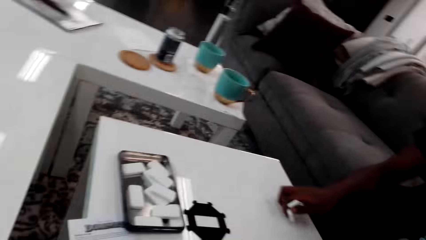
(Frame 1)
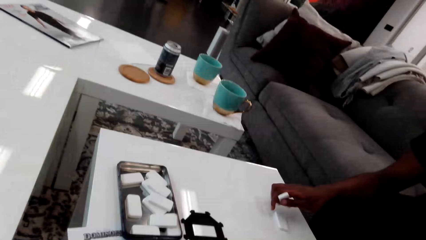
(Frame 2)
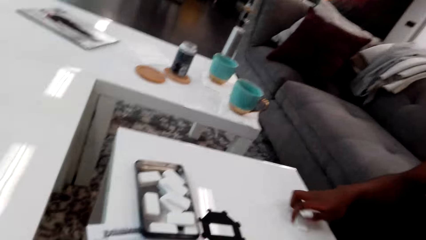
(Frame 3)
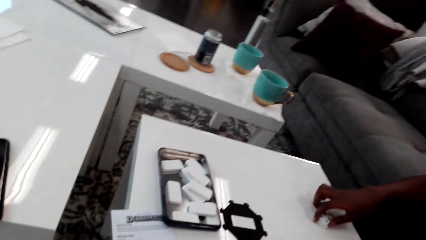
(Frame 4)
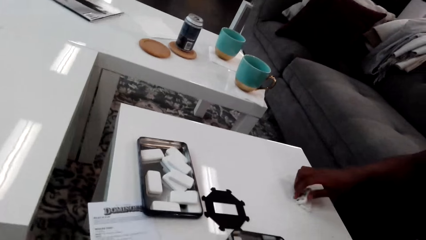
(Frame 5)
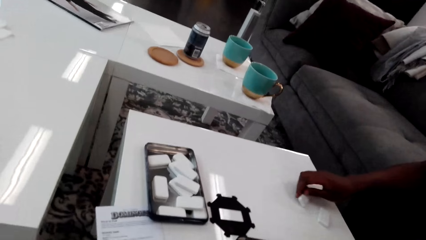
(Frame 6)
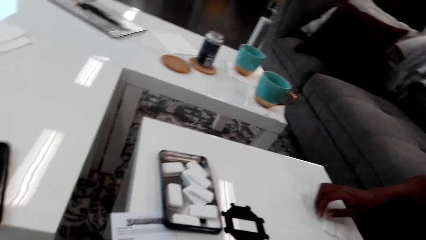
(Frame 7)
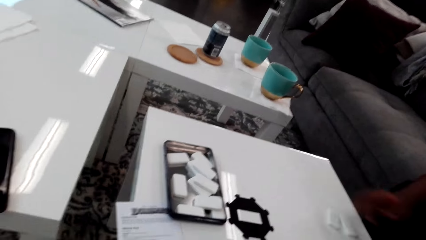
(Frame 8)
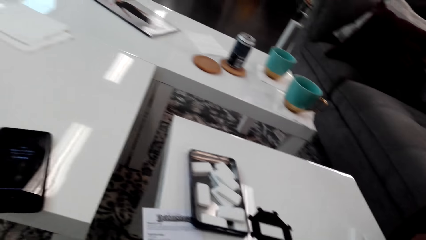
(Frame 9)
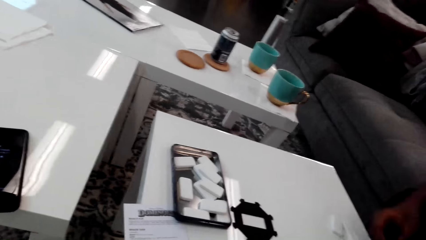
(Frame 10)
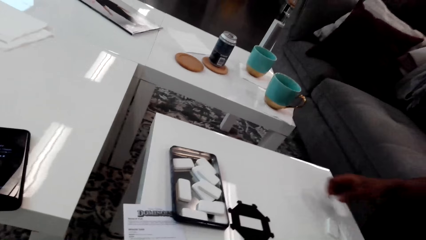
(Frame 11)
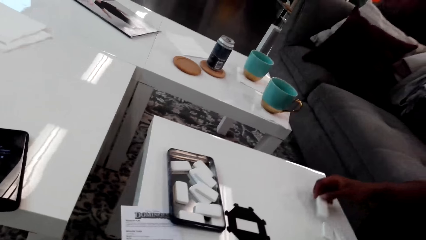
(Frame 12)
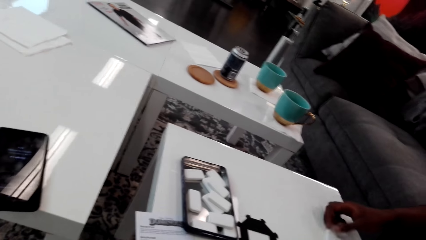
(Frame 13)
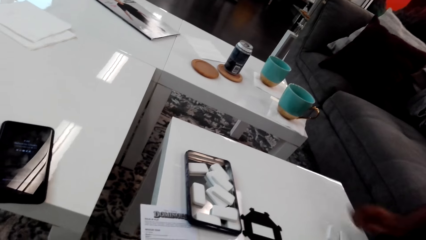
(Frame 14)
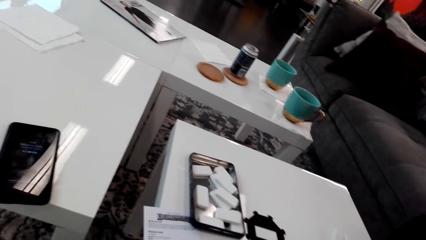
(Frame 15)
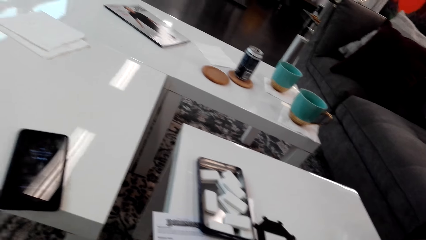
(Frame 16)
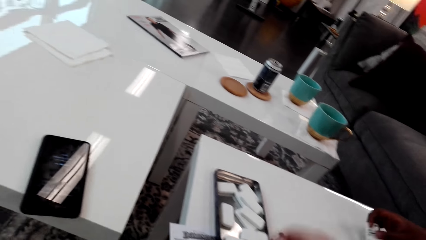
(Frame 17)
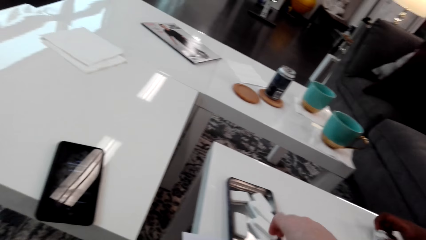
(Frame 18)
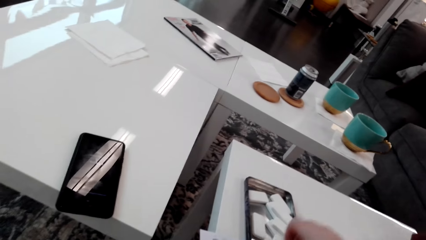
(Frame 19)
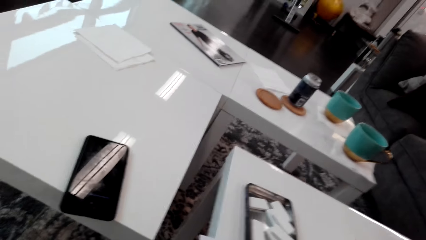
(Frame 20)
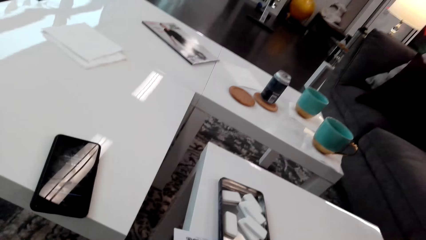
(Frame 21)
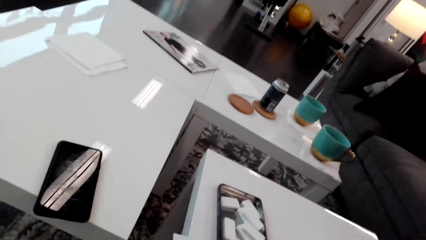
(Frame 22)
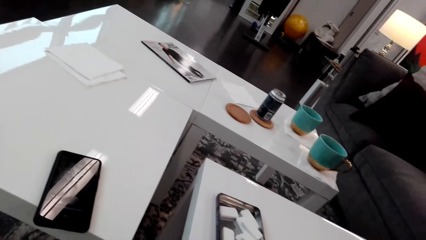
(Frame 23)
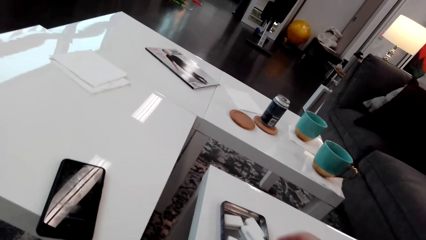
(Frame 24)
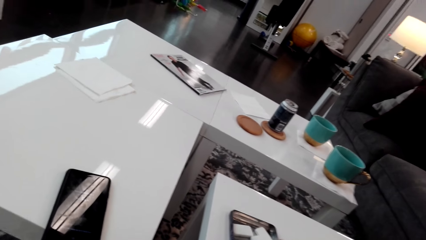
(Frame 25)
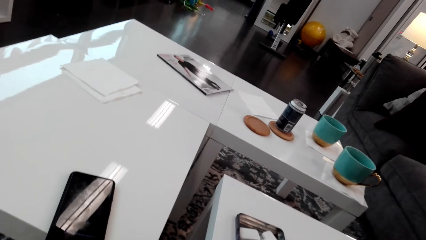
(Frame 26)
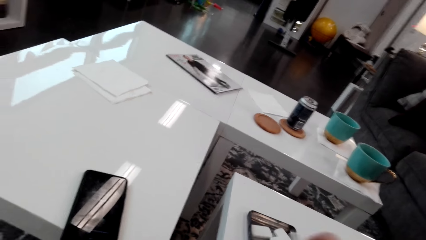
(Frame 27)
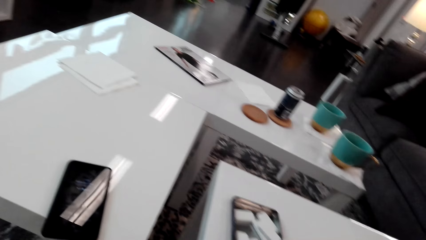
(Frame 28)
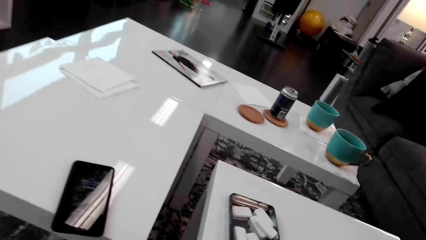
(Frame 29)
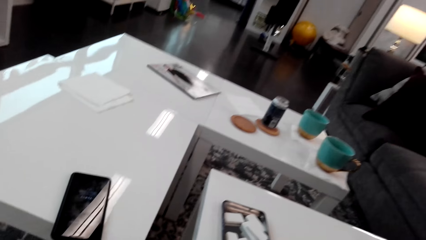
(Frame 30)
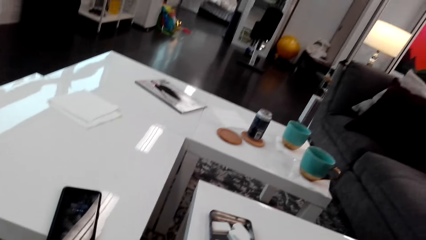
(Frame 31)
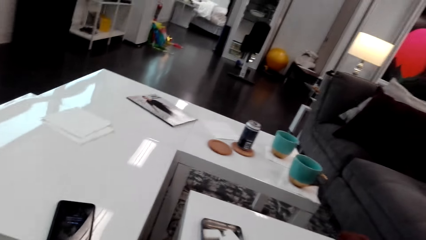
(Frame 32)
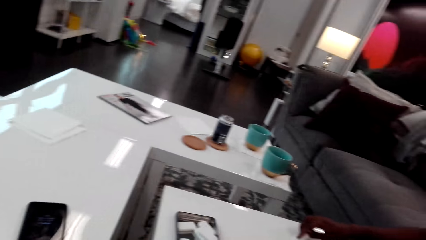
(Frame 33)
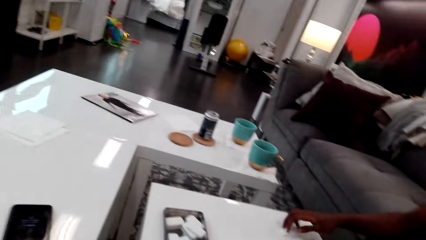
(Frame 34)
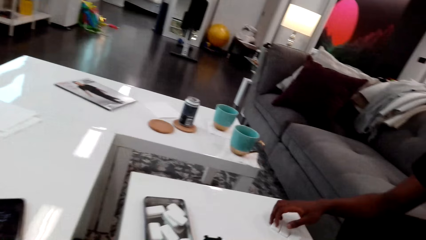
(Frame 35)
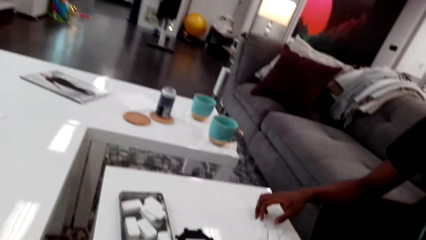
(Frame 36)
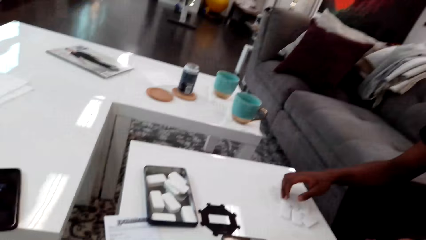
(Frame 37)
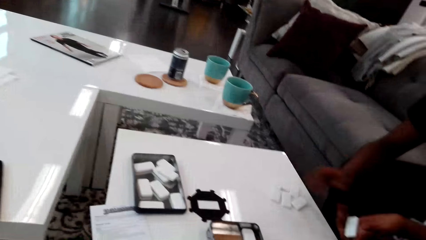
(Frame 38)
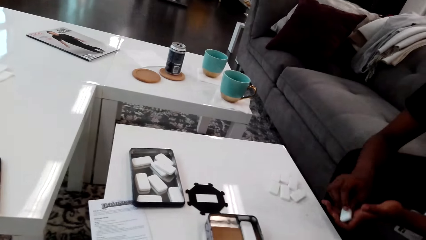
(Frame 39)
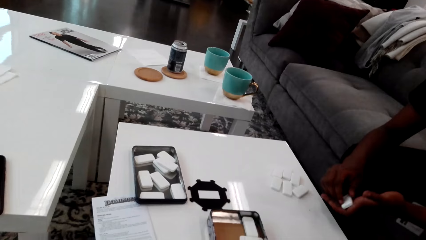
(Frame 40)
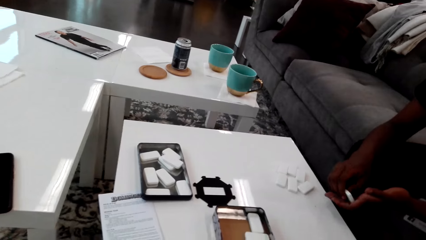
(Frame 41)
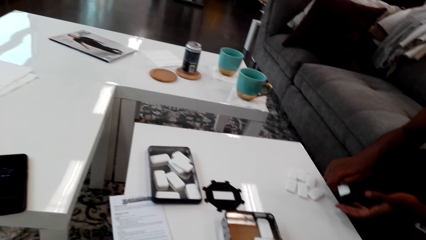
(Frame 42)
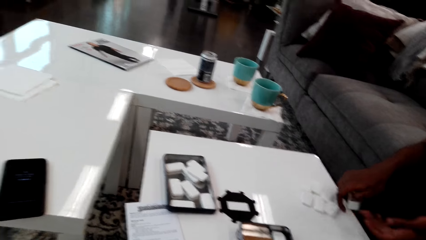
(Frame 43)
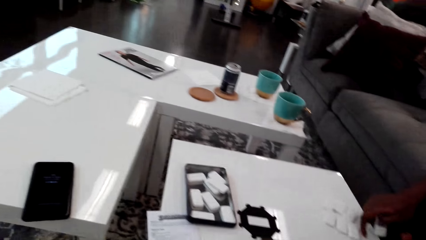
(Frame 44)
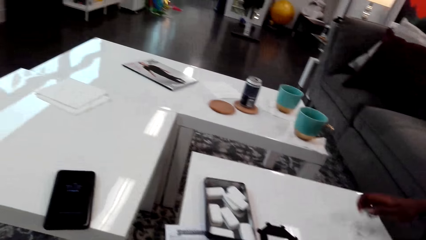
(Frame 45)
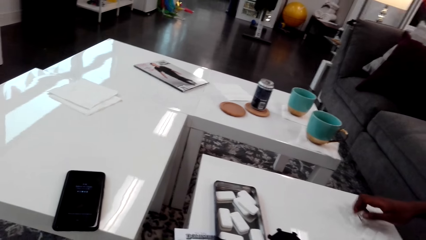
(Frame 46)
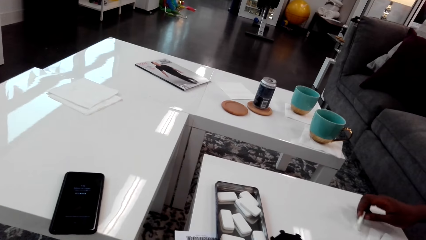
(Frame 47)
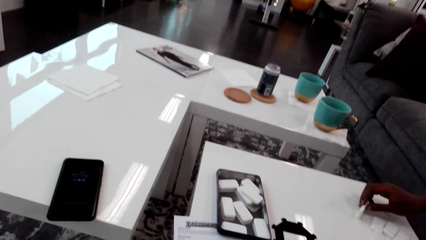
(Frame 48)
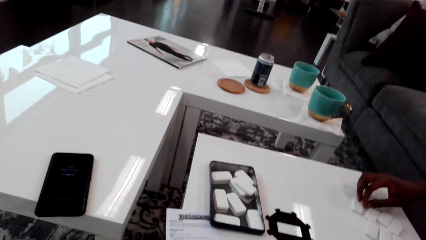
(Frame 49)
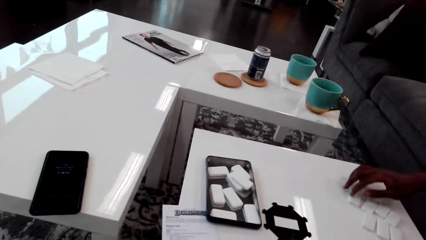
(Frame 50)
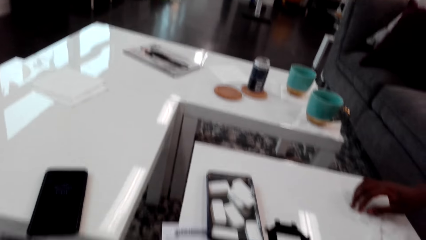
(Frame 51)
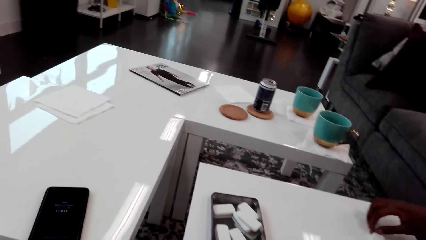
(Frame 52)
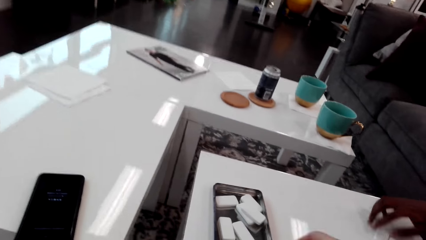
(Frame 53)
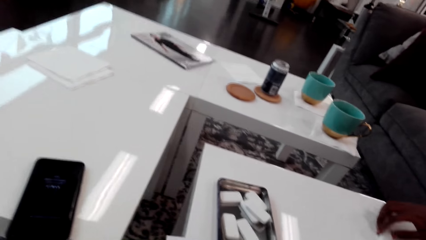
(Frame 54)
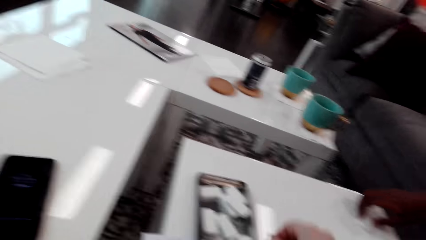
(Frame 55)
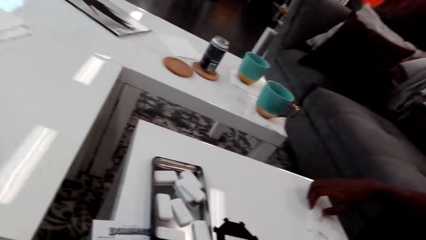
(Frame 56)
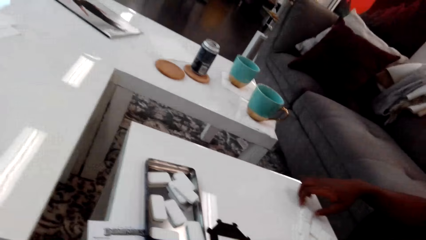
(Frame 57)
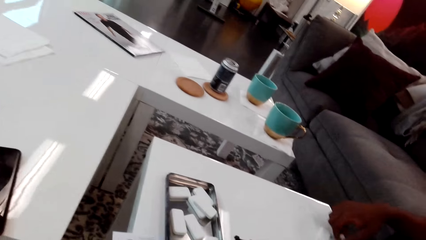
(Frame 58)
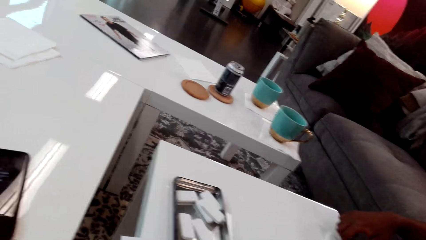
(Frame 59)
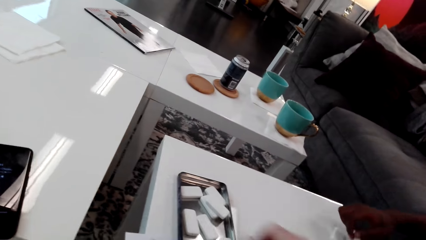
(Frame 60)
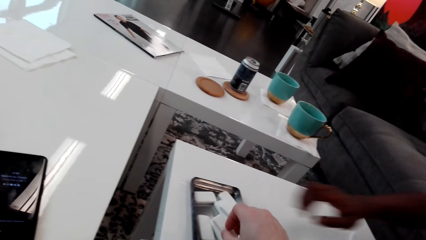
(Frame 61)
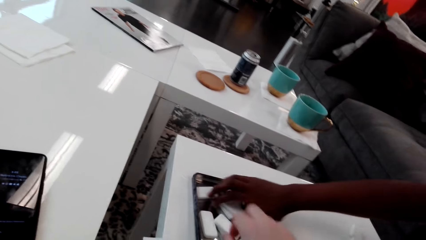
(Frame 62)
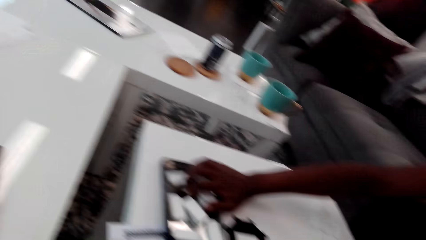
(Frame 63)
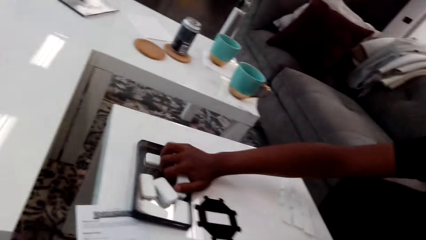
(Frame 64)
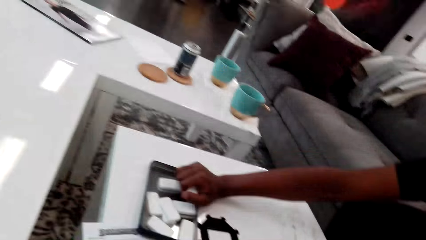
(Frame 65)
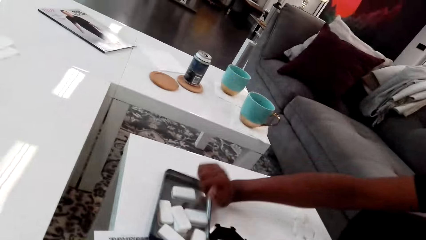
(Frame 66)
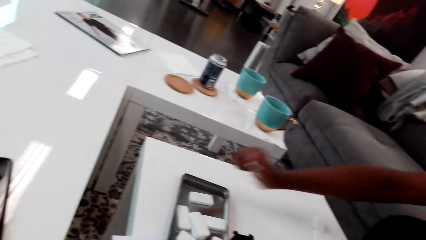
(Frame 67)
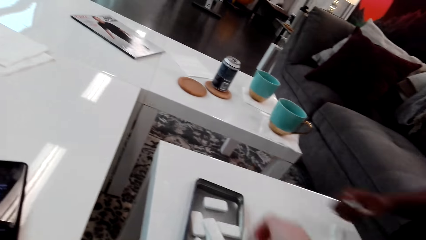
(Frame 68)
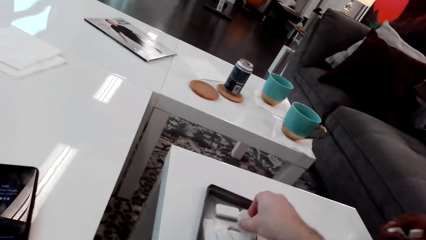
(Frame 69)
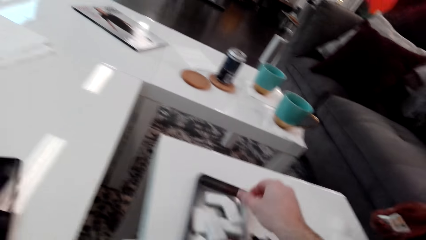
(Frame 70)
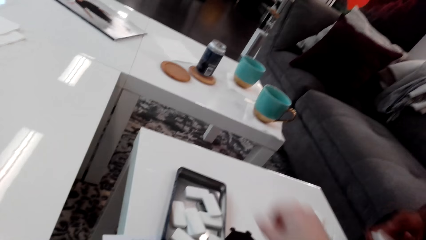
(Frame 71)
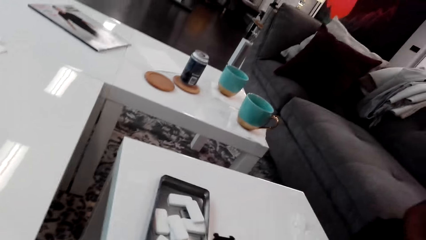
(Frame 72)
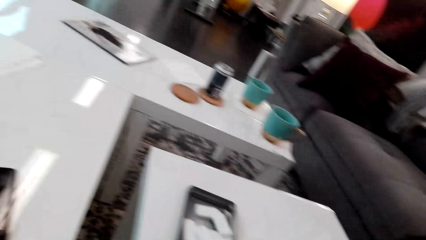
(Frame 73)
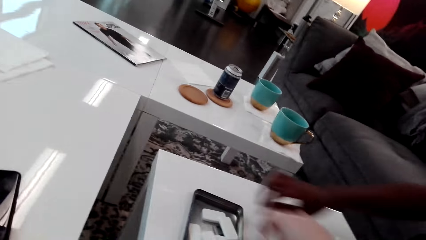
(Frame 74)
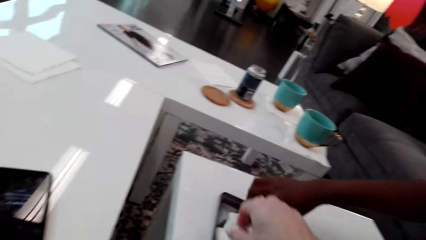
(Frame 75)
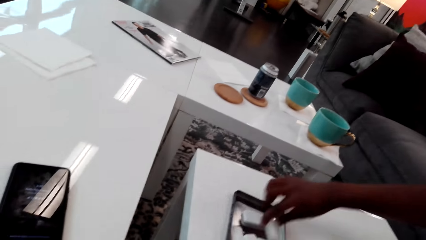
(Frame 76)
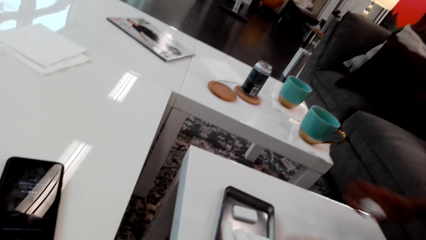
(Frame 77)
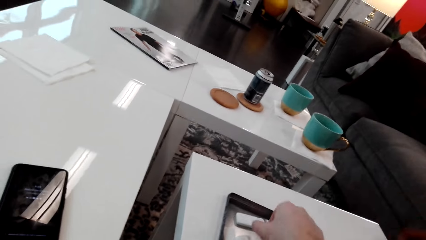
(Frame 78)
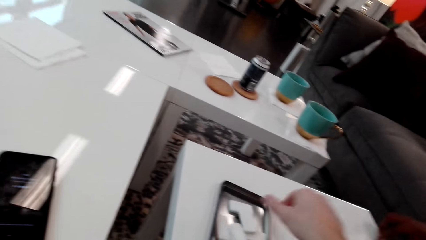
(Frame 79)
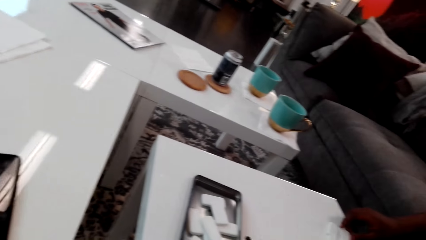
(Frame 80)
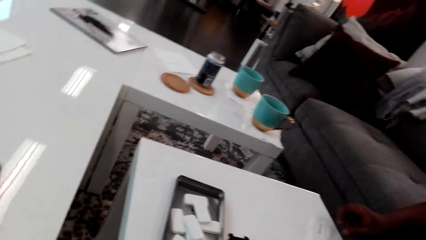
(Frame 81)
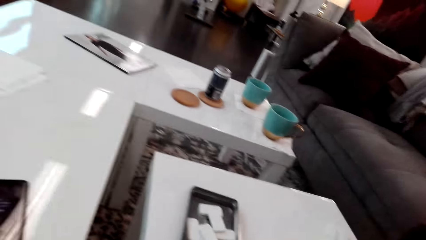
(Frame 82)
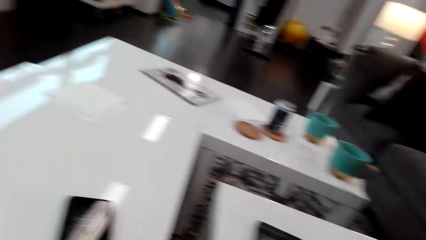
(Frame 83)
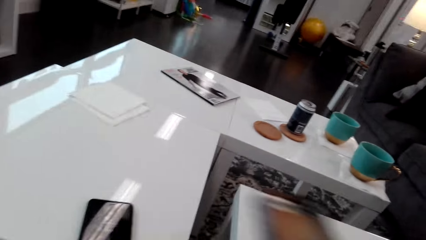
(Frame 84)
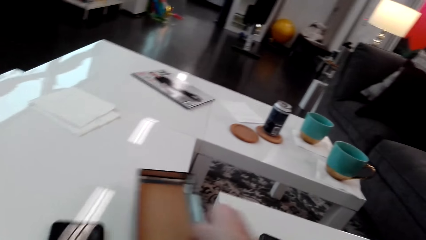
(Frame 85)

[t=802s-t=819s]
The camera wearer places dice on the table. A man puts the domino piece on the table. He puts a domino piece on the table again. The camera wearer takes domino pieces from the box. They place dice on the table. The man puts a domino piece on the table. The camera wearer looks around. The man holds dice. He puts a domino piece on the table. The camera wearer takes a domino piece. The man takes dominoes from the box. The camera wearer takes a domino from the box. They take a domino from the box again. The man takes dominoes from the box.
